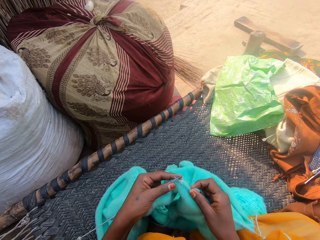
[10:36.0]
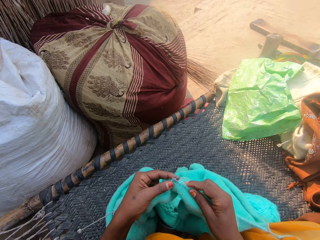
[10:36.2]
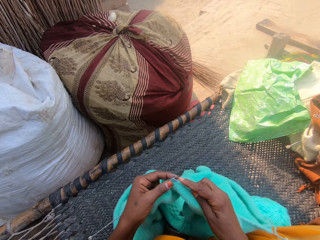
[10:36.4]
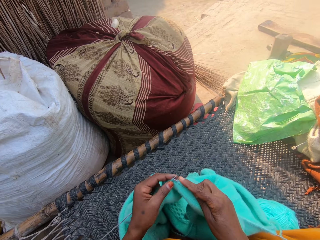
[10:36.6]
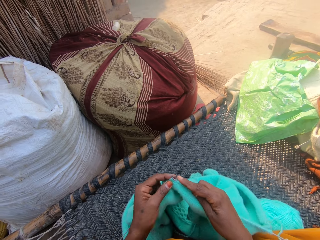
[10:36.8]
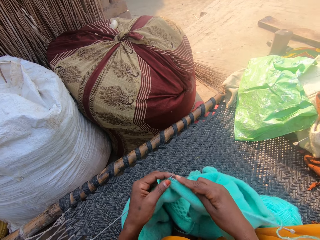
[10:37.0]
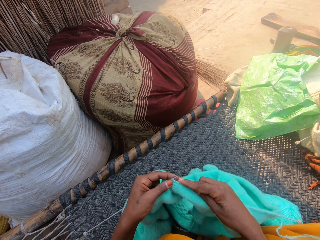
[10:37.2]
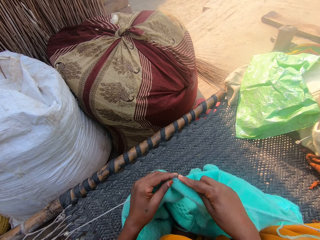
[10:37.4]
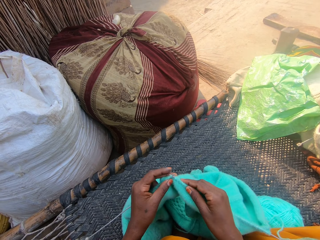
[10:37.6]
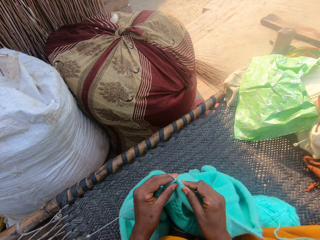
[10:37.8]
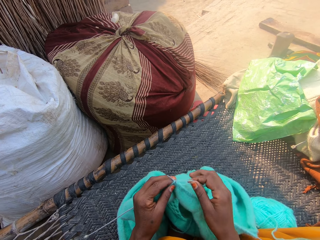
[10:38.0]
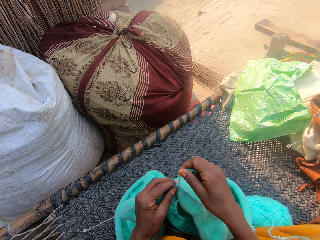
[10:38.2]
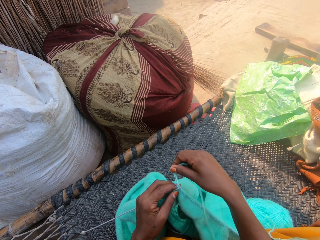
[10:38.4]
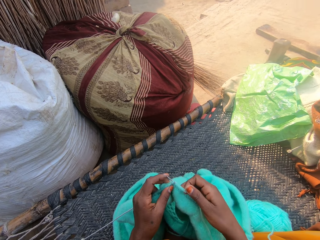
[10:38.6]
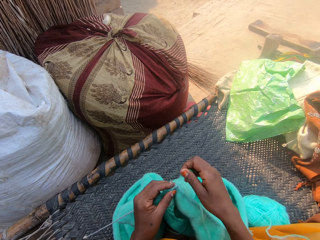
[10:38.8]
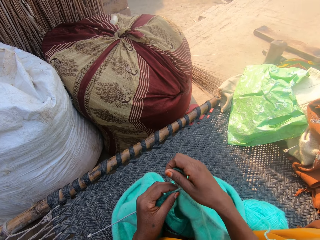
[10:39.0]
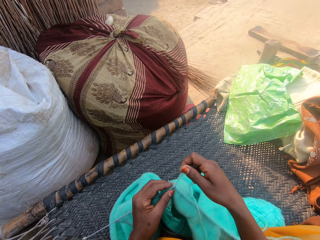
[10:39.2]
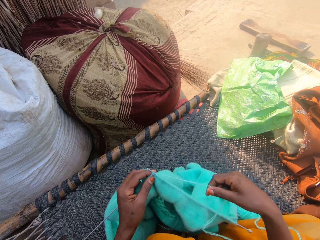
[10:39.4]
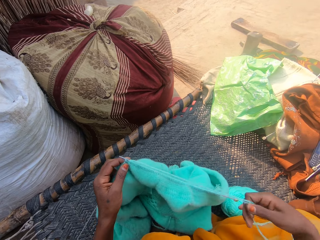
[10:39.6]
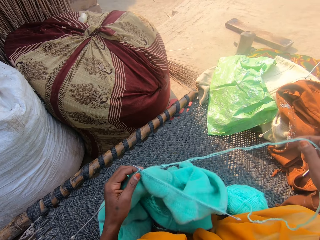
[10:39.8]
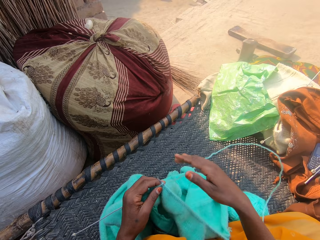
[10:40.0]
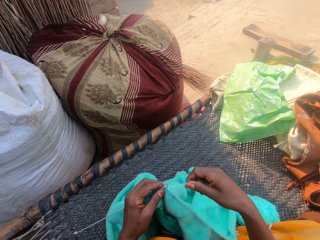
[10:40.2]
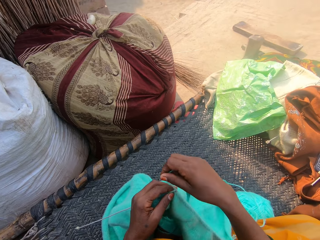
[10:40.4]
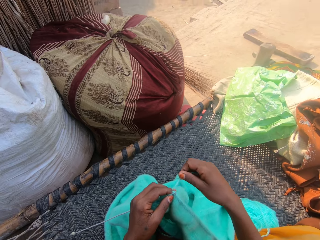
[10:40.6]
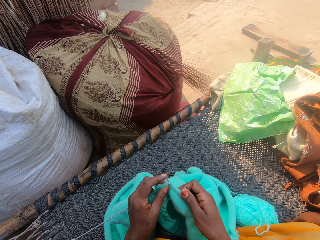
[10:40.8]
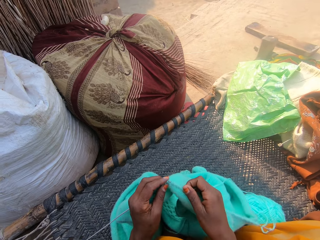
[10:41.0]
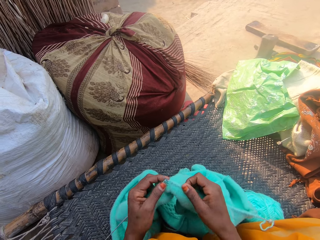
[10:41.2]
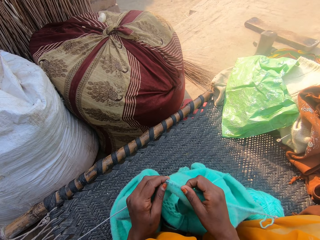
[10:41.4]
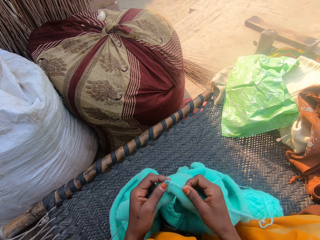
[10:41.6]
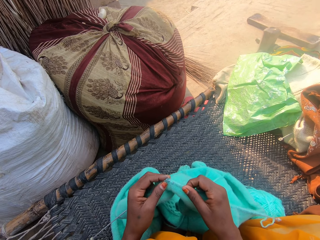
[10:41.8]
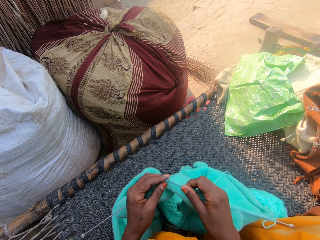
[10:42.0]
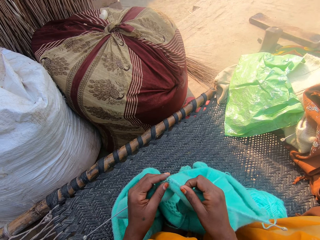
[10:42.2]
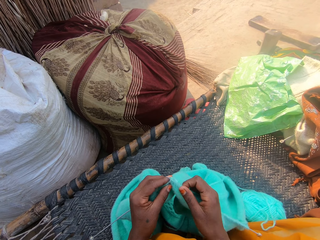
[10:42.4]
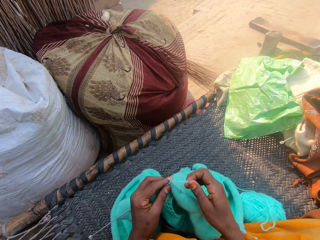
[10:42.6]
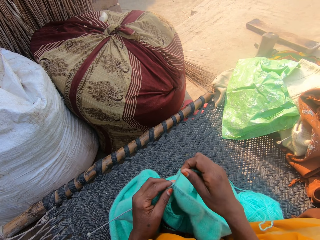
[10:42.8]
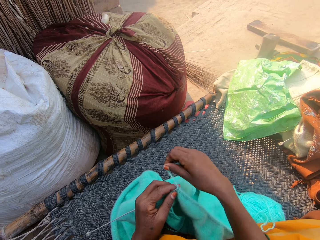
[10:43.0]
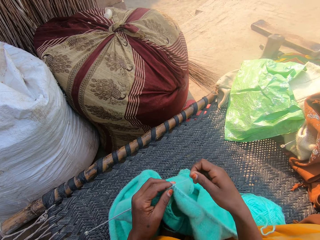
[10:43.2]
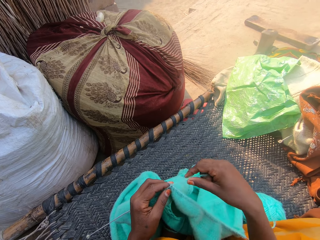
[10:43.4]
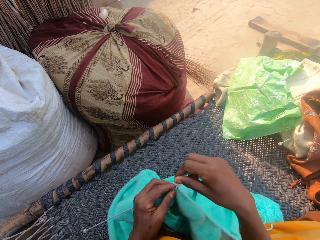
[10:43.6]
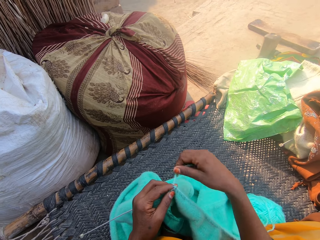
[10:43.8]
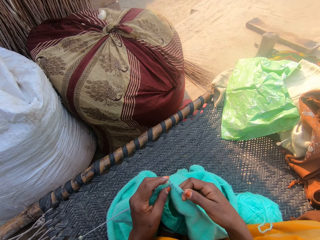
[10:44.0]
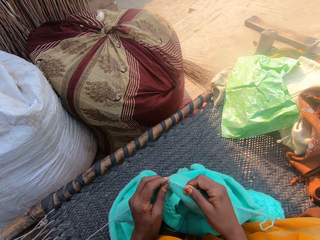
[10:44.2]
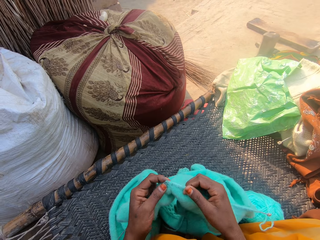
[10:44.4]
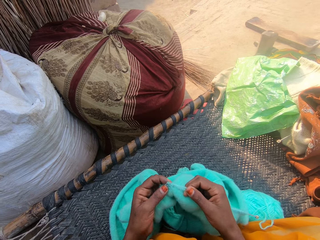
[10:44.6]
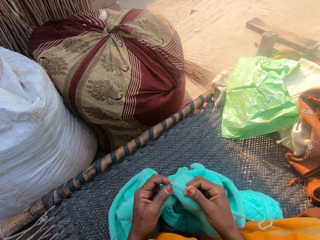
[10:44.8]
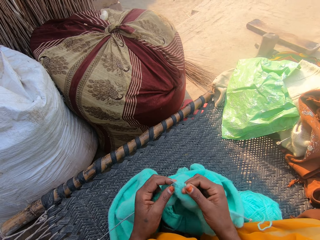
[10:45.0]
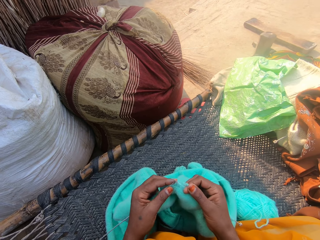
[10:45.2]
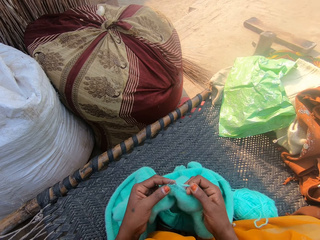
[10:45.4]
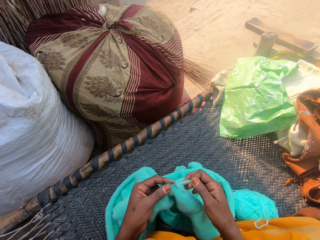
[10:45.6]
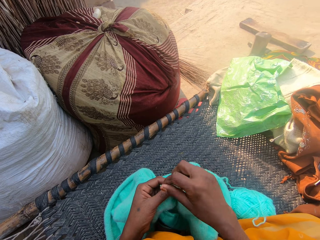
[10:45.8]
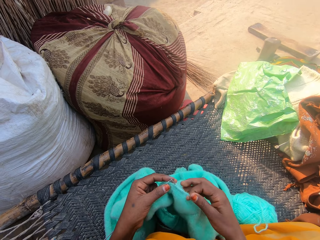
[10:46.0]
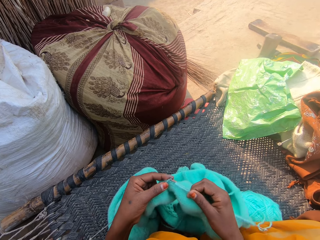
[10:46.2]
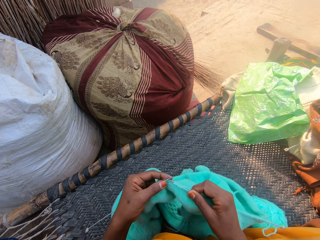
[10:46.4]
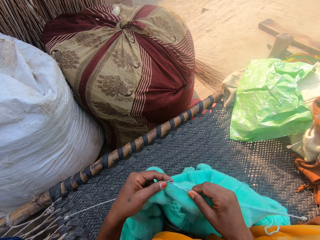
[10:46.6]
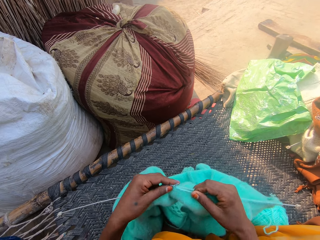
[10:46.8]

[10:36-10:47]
The camera wearer sews the piece of cloth with the sewing needles. They pull the yarn. They sew the piece of cloth with the sewing needles.

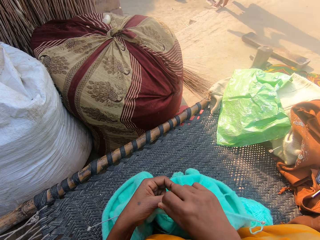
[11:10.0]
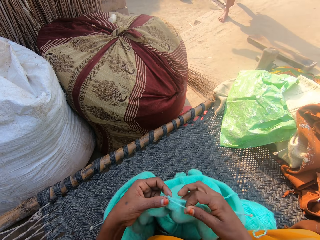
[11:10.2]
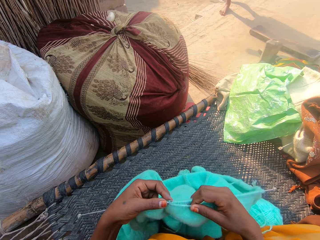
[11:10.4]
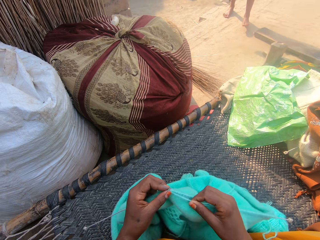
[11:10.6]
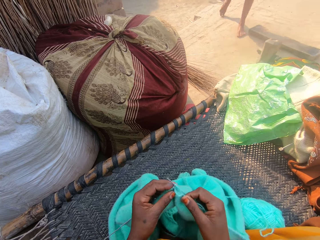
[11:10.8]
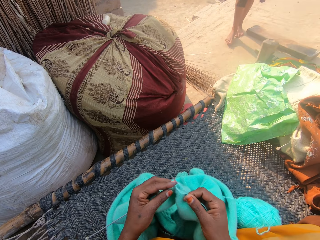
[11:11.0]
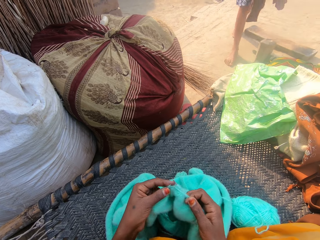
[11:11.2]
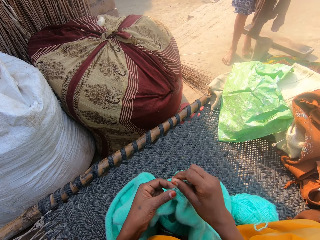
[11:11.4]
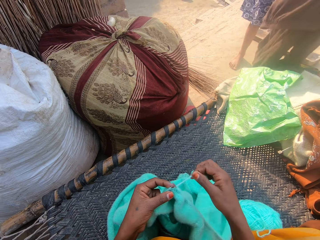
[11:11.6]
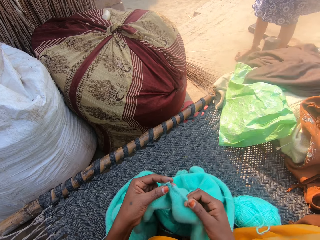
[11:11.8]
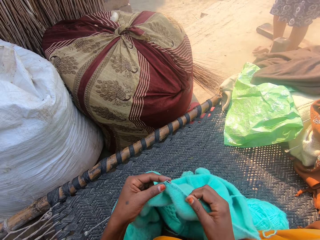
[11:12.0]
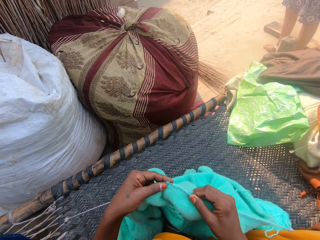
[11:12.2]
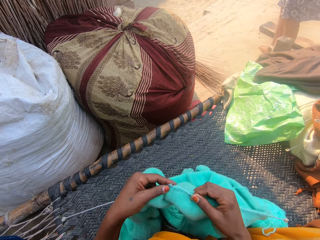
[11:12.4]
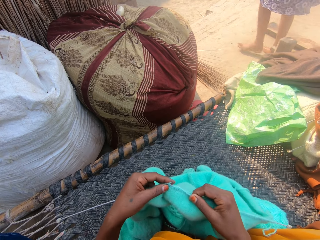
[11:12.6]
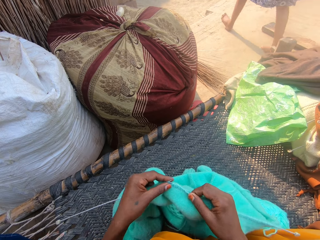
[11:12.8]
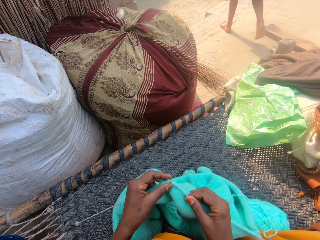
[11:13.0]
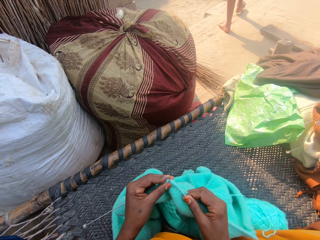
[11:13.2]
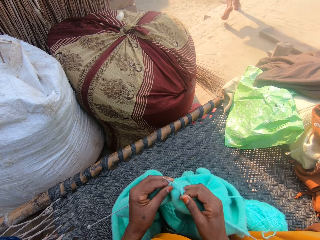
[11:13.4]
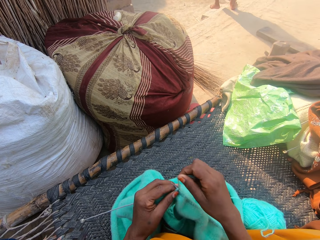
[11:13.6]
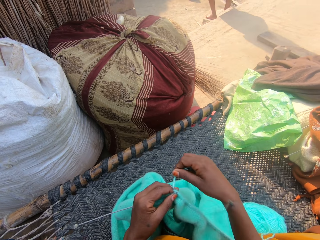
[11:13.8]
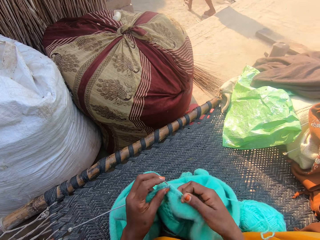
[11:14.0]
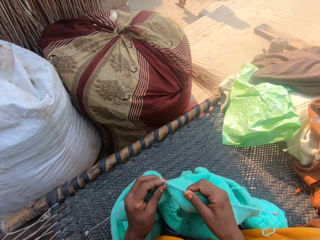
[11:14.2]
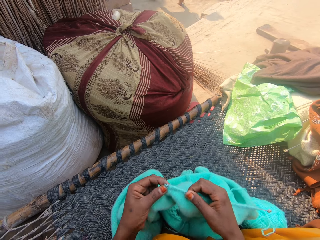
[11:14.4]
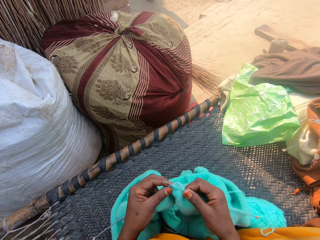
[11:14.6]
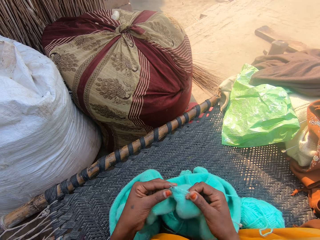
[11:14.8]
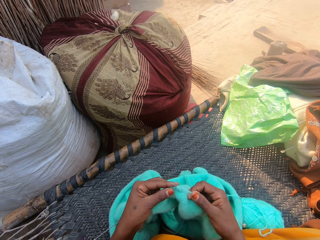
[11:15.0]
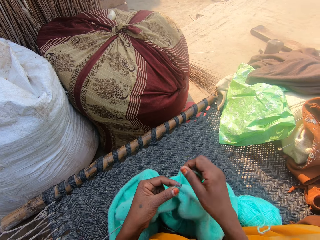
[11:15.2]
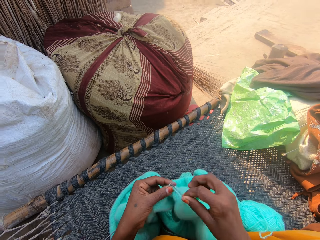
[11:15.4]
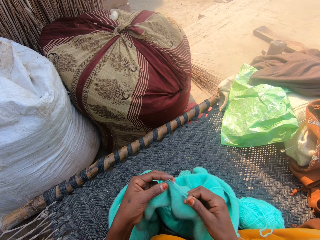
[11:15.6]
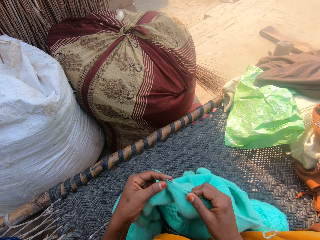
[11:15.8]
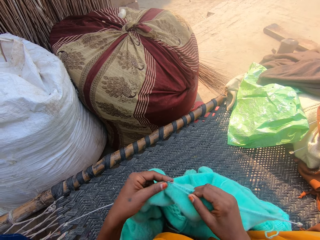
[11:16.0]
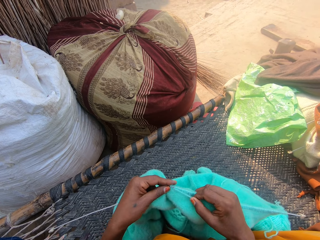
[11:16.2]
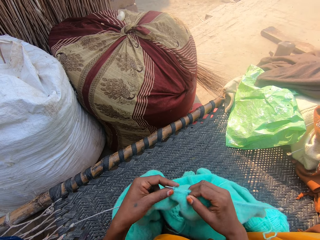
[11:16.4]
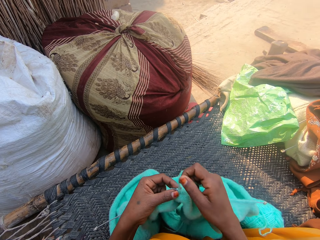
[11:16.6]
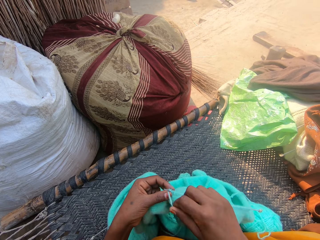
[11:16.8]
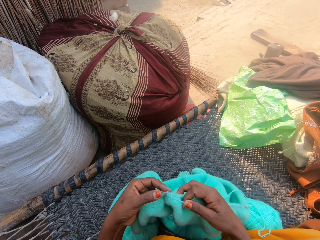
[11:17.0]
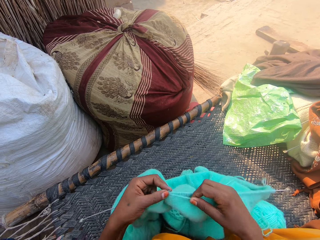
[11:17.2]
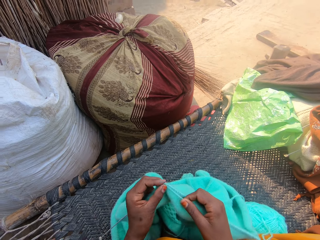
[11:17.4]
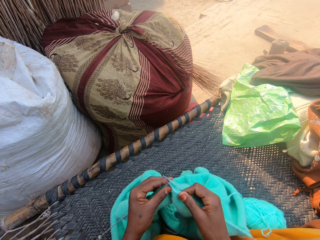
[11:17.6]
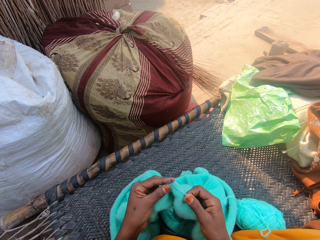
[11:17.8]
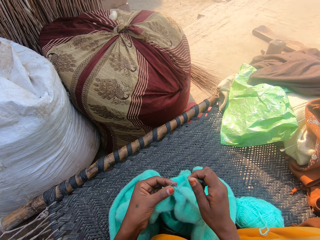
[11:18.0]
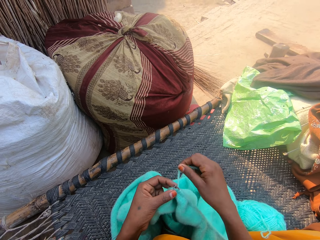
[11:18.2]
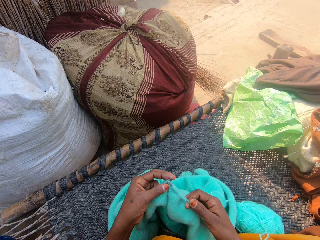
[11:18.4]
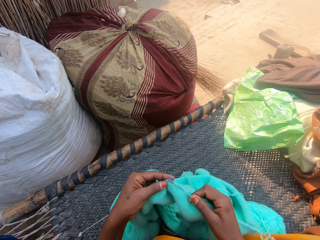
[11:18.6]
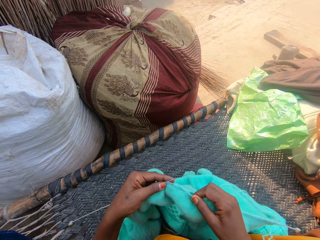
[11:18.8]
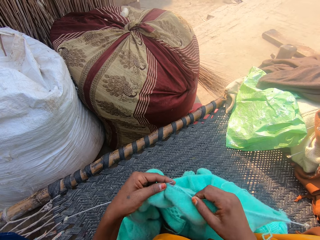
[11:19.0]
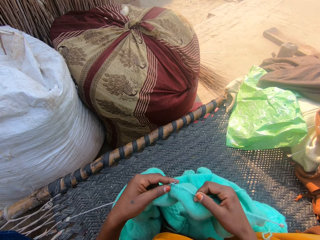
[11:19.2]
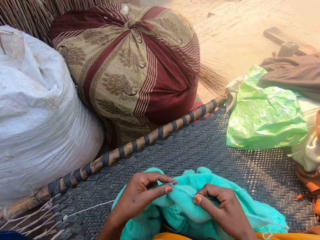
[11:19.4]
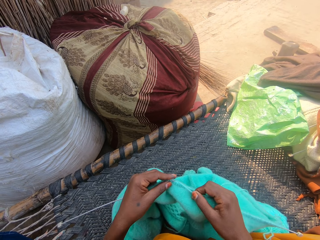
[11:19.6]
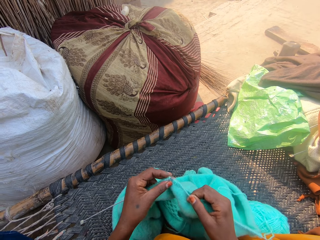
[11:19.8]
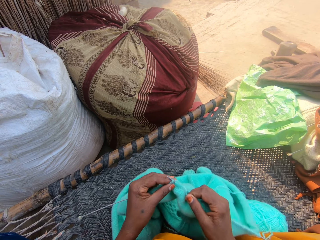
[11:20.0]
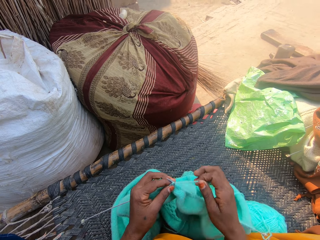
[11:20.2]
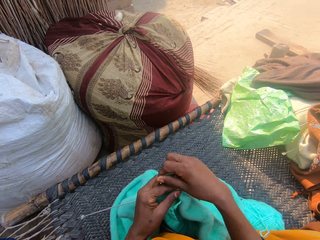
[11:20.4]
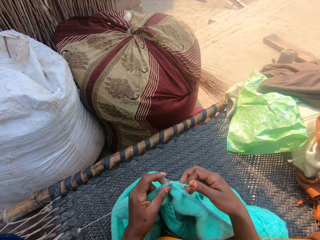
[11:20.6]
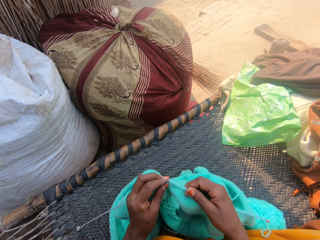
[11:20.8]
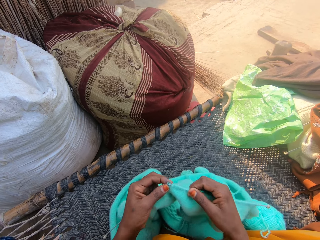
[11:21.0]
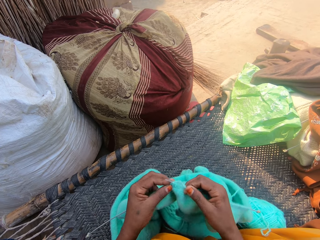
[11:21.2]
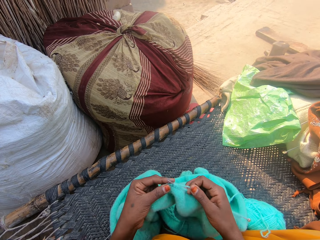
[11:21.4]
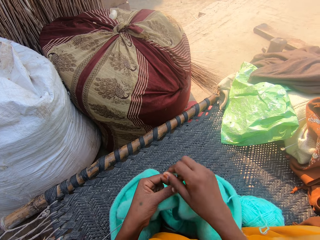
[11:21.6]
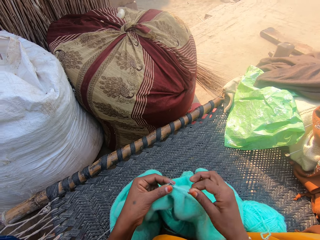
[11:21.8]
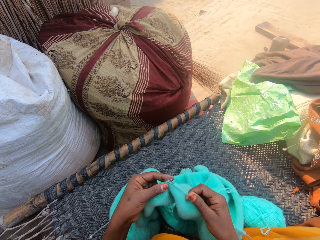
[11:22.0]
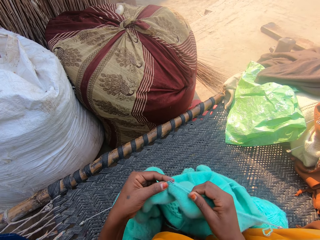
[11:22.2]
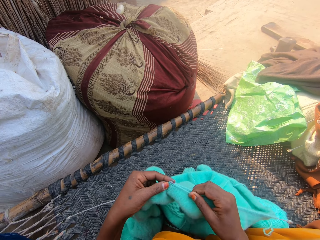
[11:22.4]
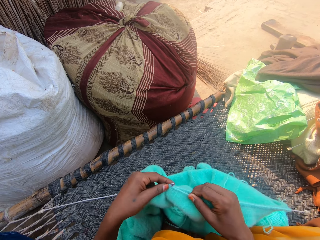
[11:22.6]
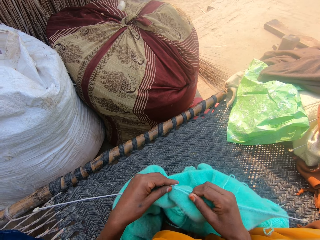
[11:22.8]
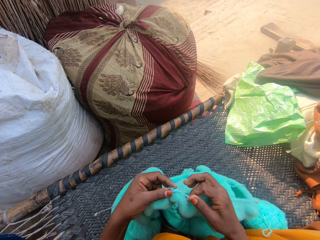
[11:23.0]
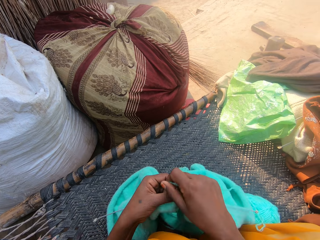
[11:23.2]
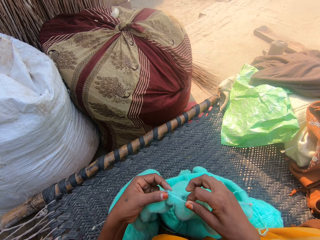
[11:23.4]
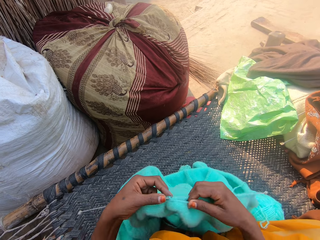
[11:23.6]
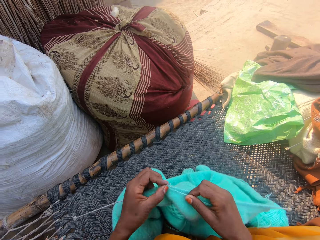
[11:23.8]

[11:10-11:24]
The woman walks towards the camera wearer. The woman drops a cloth. The woman walks away.
